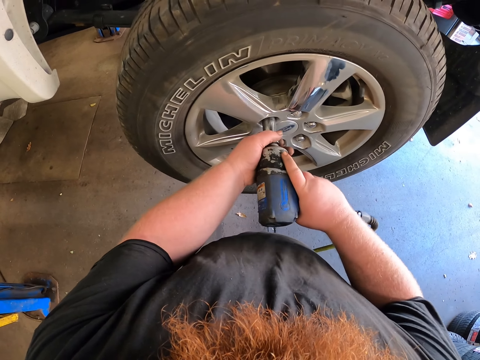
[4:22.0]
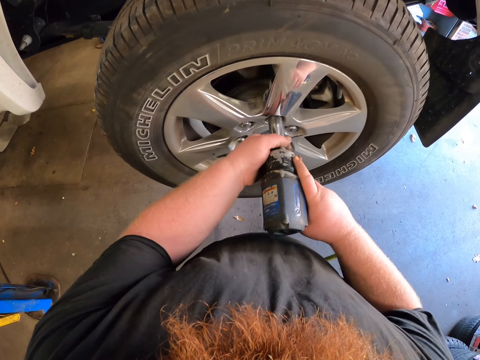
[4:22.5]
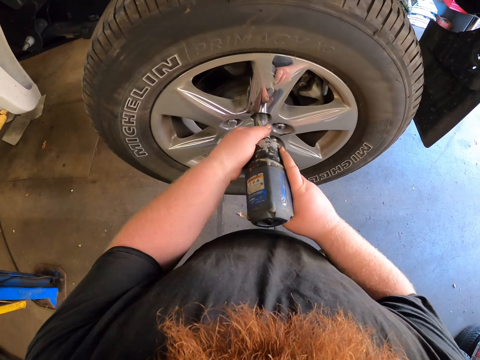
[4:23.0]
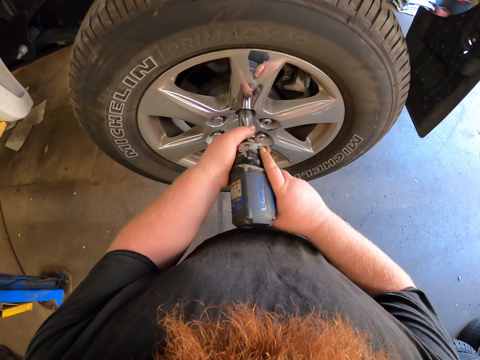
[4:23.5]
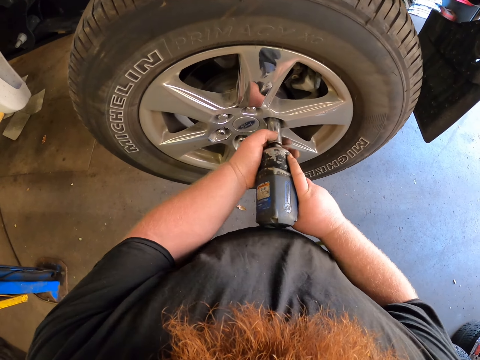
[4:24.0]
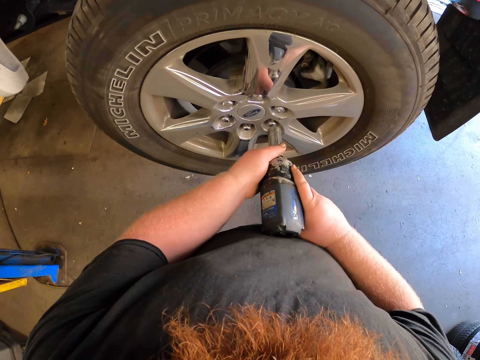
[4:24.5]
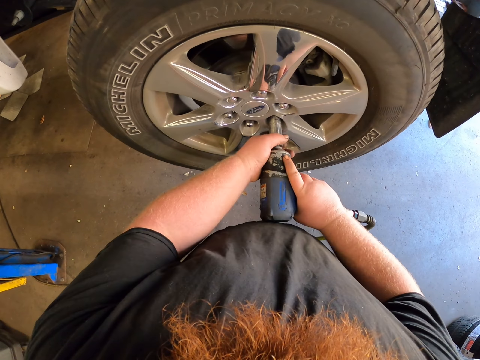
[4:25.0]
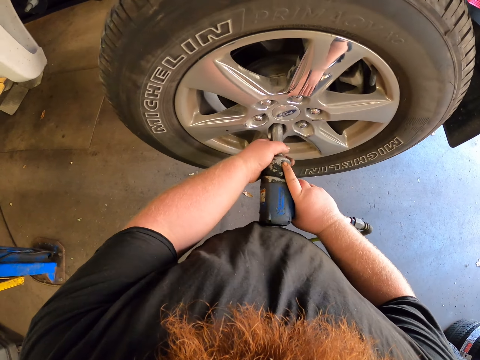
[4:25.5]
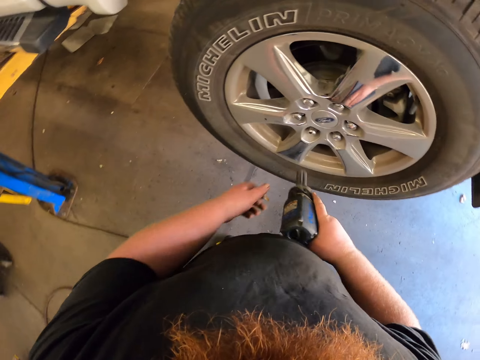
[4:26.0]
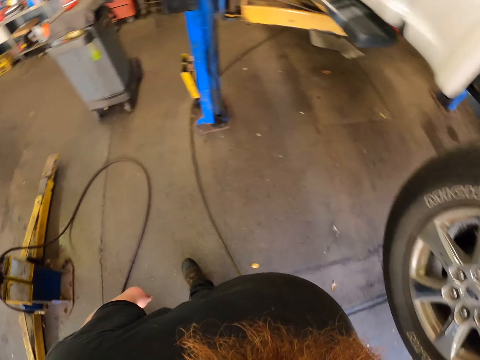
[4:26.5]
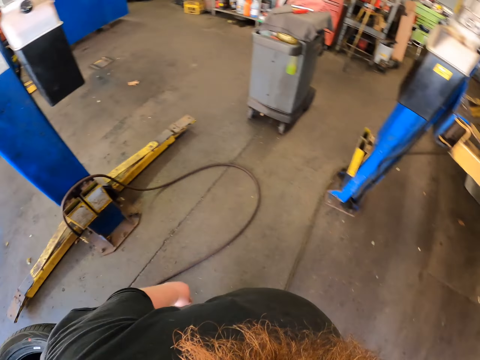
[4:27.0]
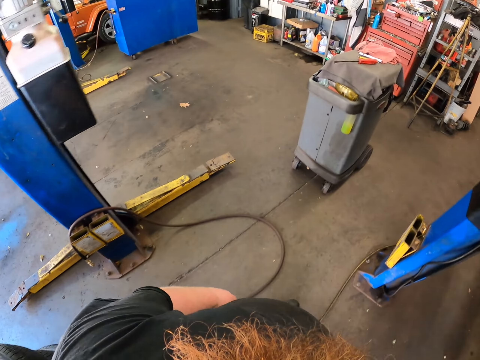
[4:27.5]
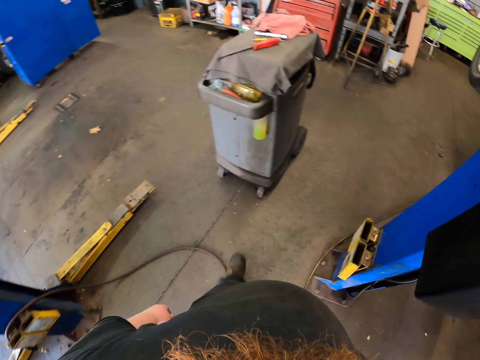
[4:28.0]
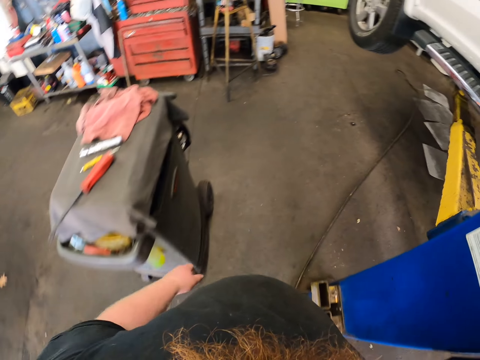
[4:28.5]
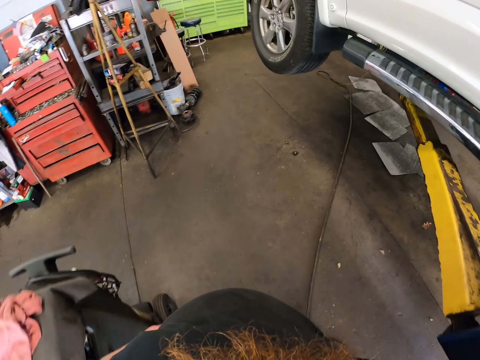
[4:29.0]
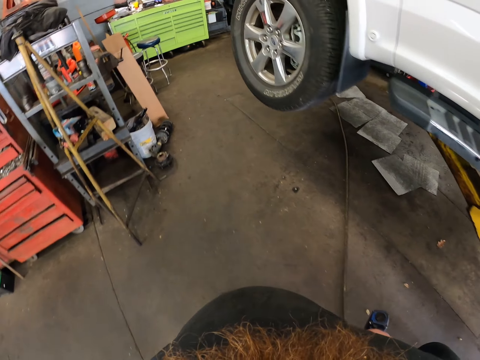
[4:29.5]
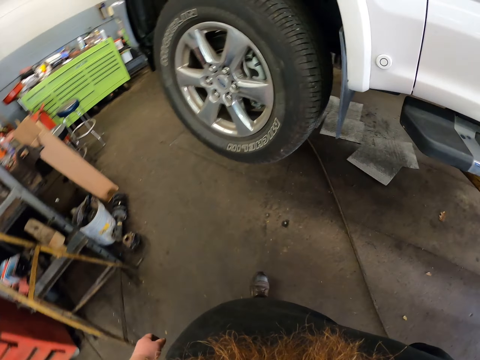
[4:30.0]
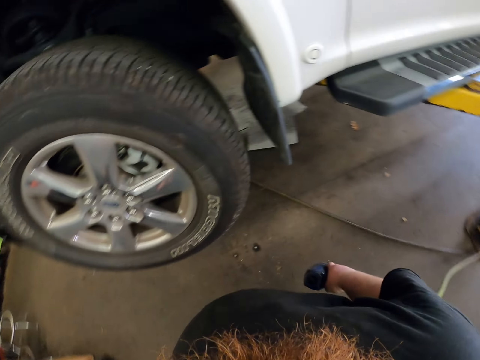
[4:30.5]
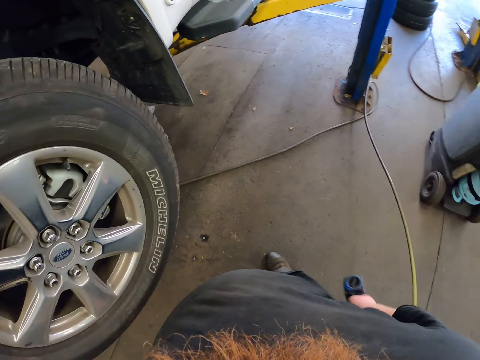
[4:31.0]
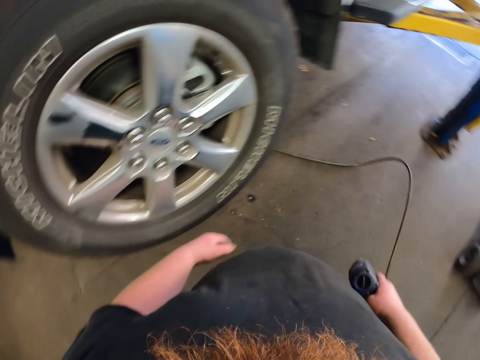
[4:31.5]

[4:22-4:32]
The camera wearer walks to the tire.

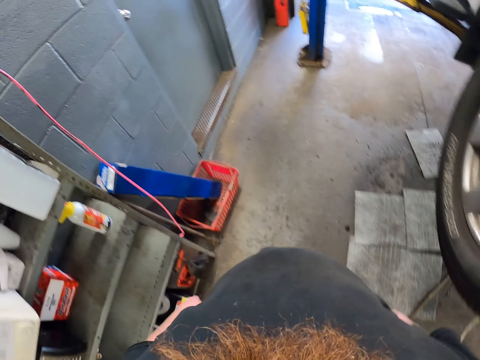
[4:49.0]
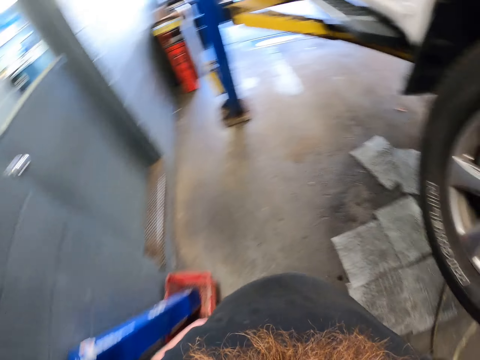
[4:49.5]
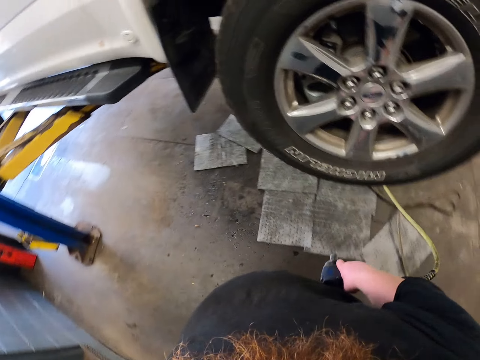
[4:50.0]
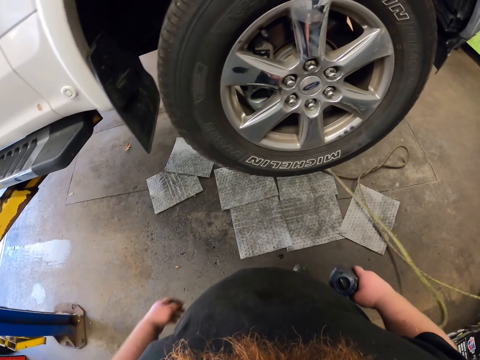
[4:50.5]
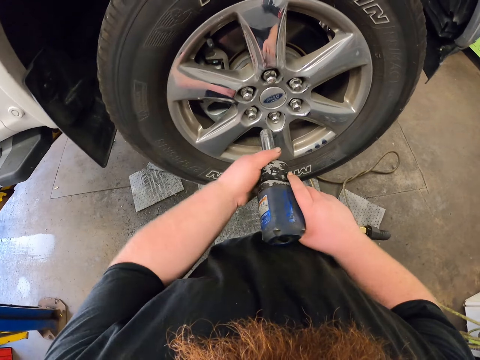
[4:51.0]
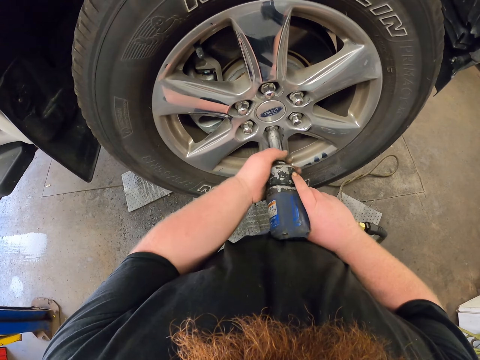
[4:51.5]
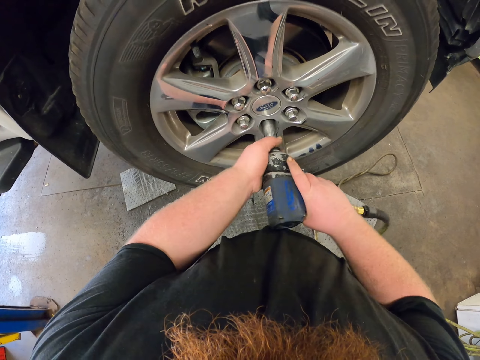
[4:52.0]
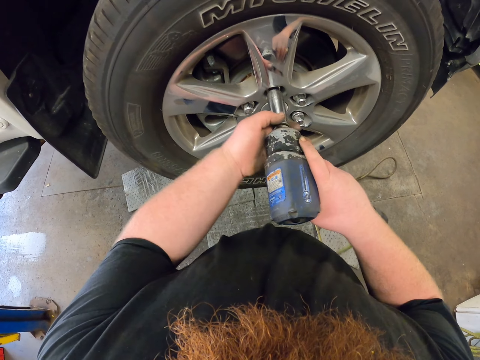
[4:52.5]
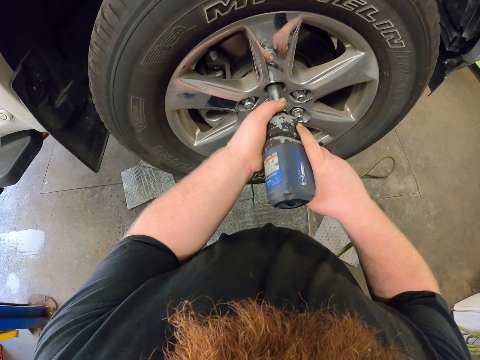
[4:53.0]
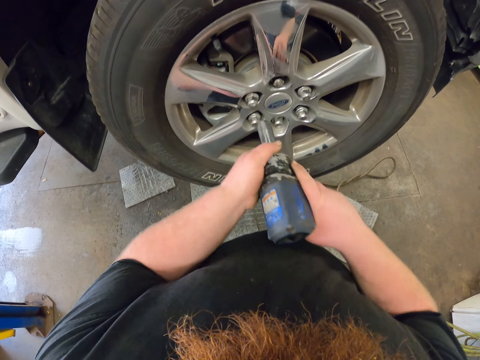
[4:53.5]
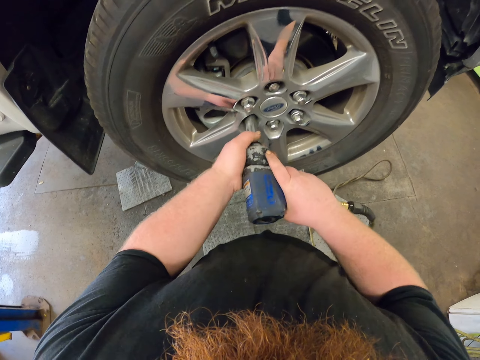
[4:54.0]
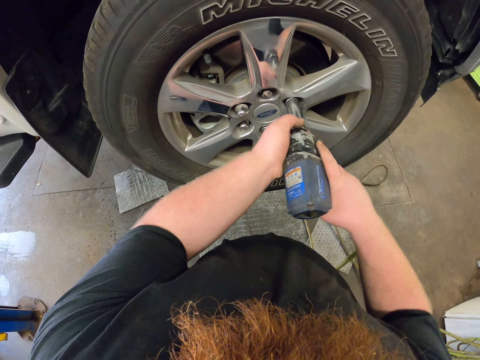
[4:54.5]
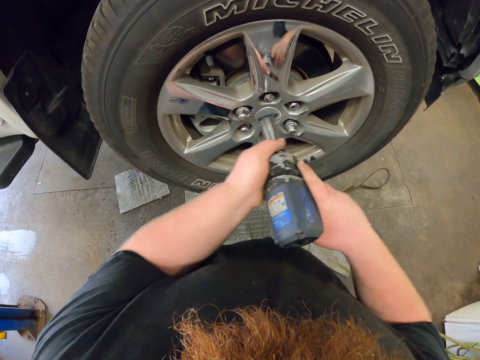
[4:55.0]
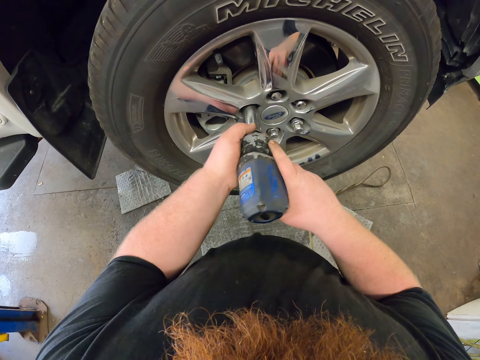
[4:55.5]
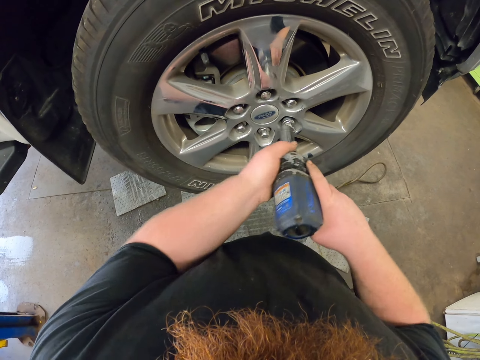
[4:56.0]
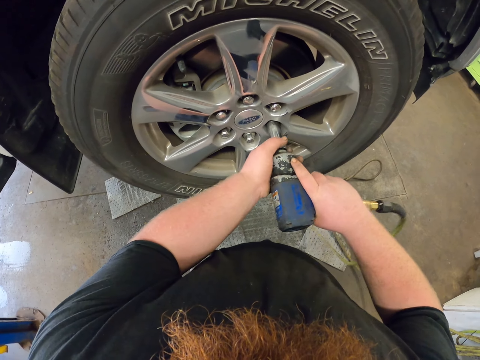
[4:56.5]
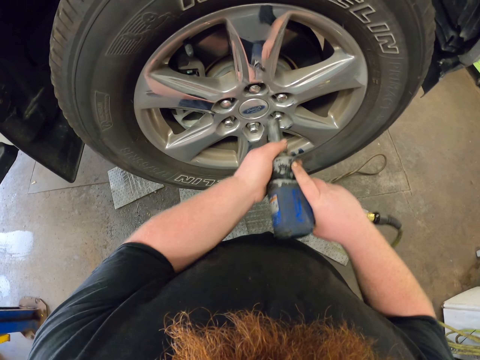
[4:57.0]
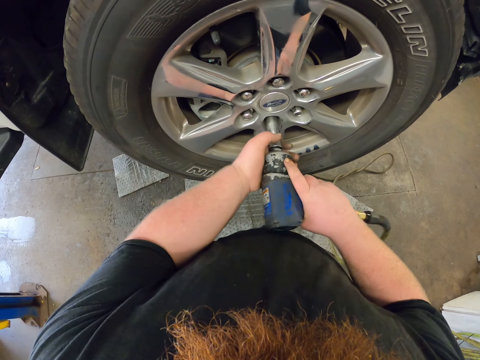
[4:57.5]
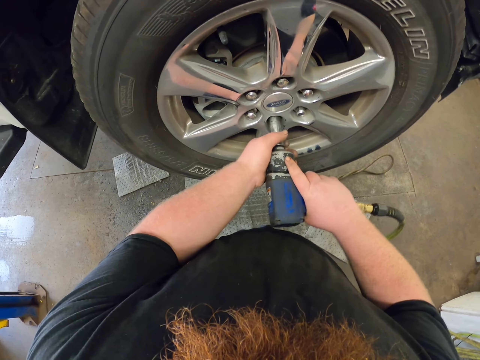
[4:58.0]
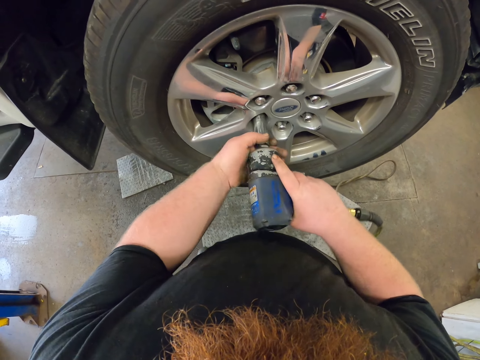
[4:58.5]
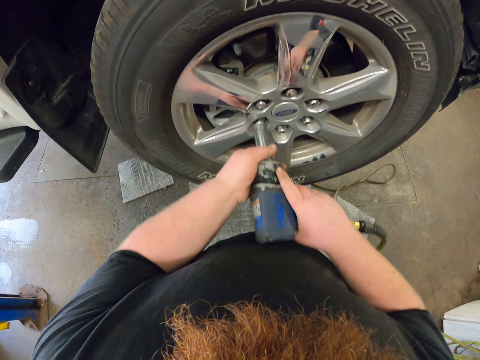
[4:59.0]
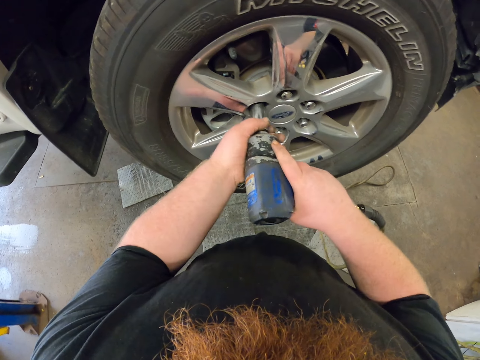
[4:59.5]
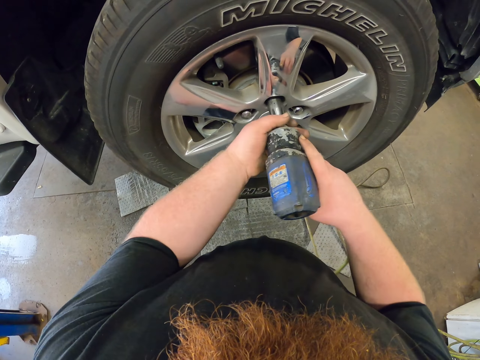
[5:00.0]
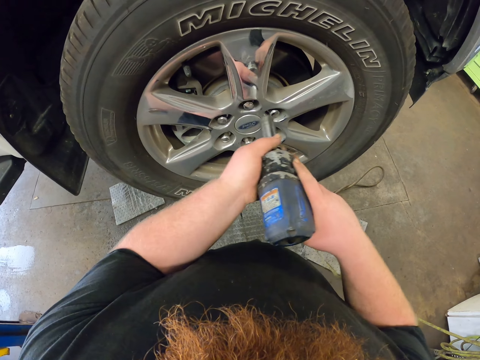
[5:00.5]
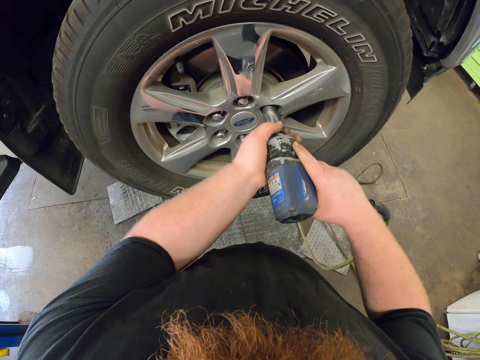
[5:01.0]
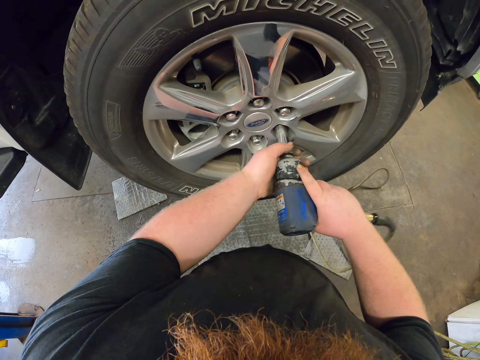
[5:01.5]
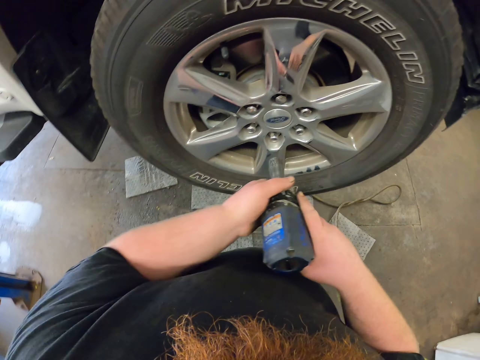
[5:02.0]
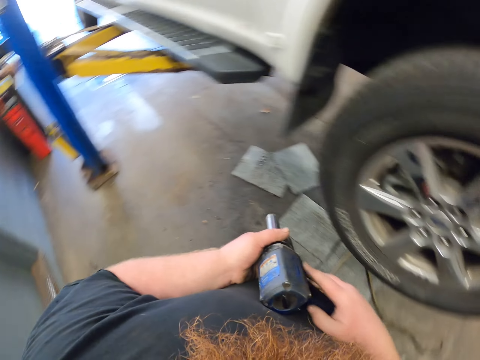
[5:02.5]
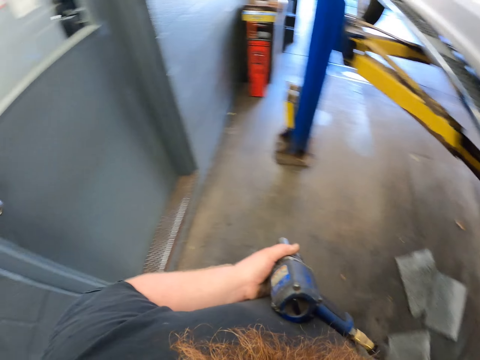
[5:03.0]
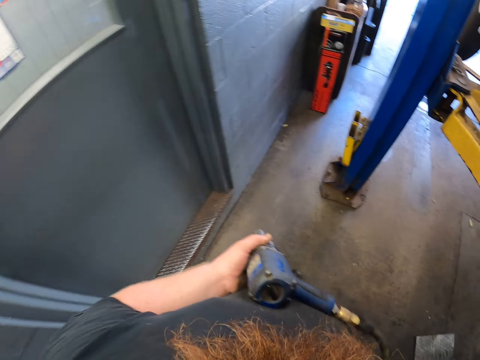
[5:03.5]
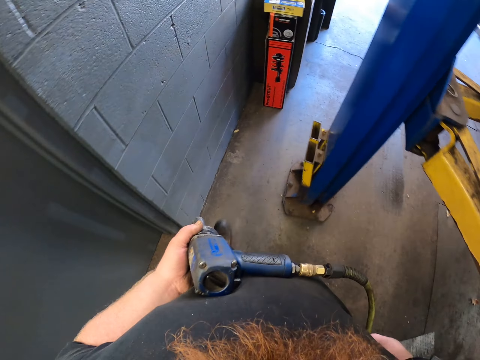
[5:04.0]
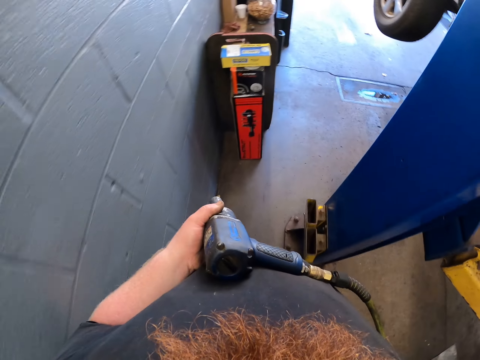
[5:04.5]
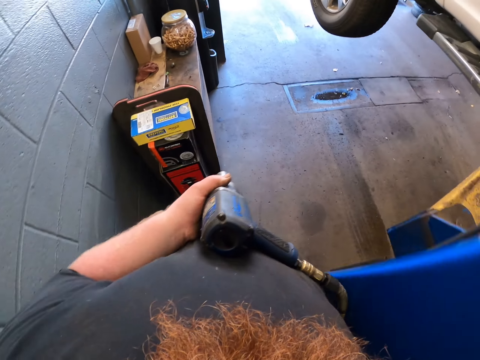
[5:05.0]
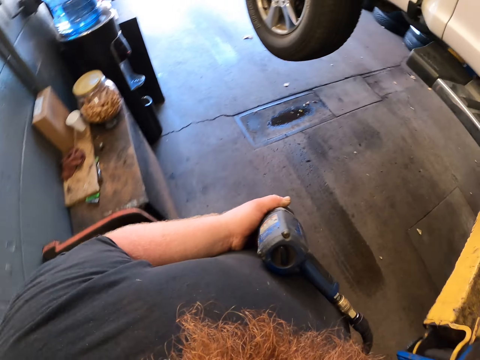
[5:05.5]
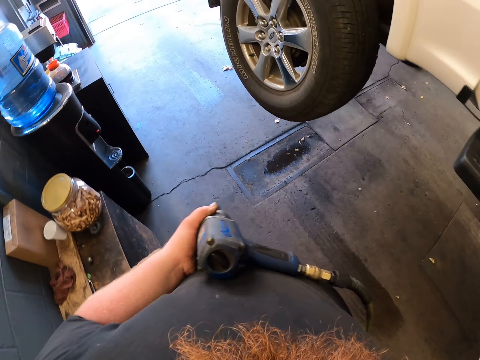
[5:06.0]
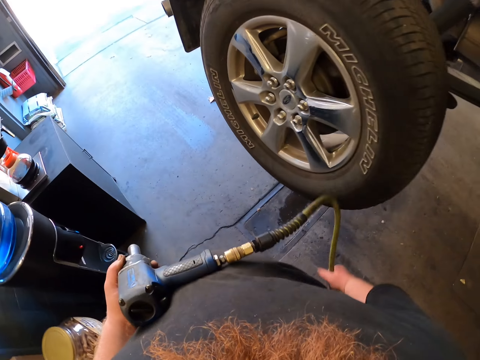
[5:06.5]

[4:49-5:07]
The camera wearer operates on a tire with an impact wrench. They tighten bolts. They walk around.
